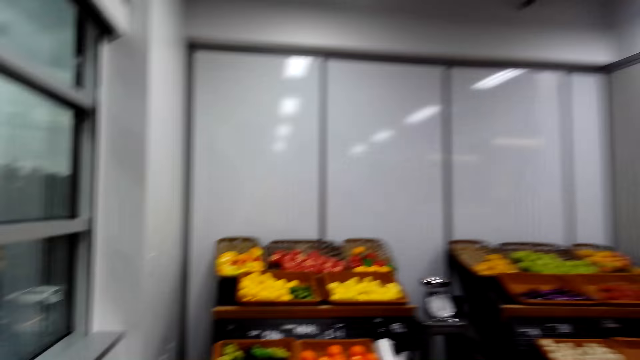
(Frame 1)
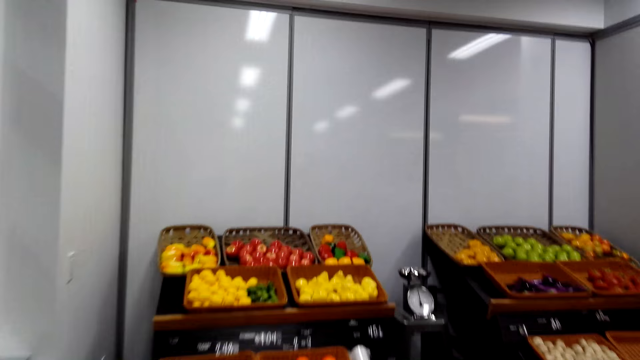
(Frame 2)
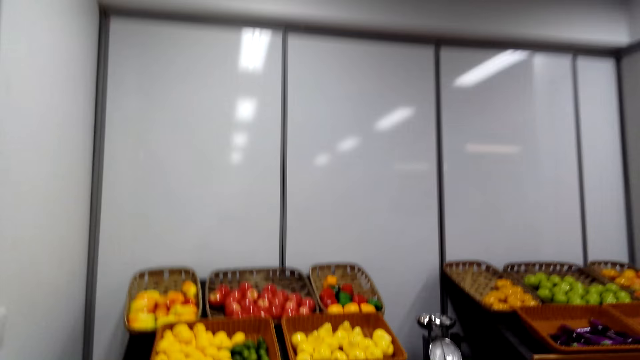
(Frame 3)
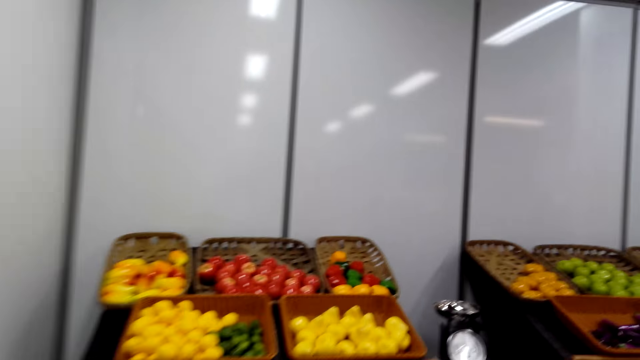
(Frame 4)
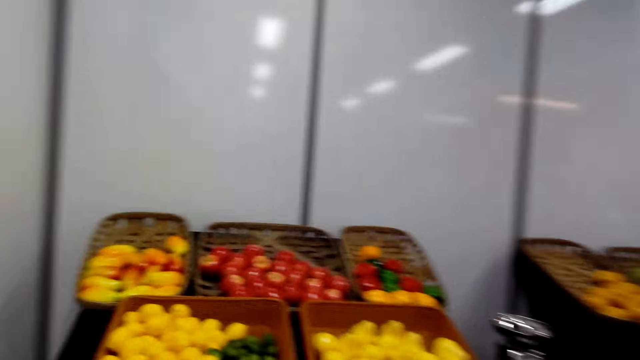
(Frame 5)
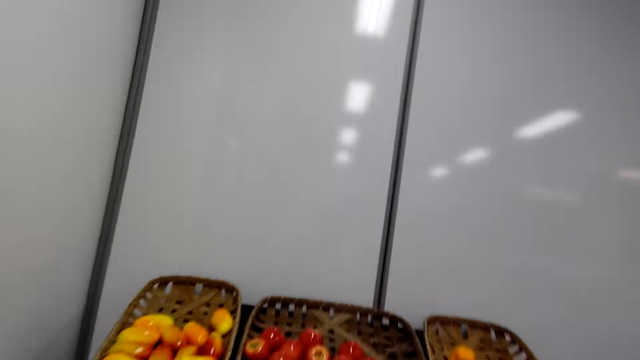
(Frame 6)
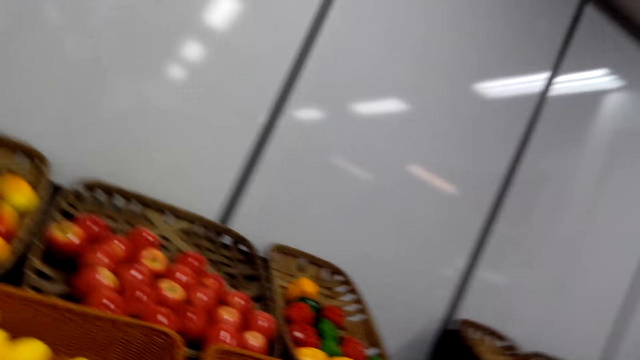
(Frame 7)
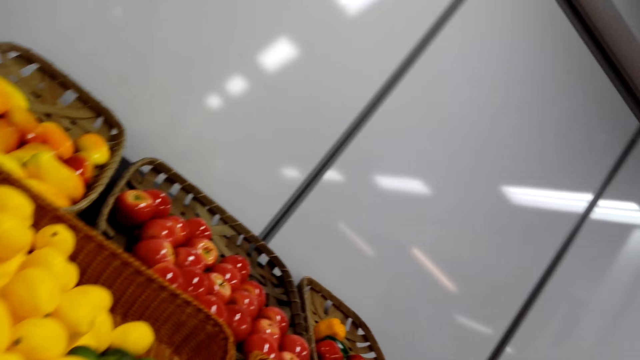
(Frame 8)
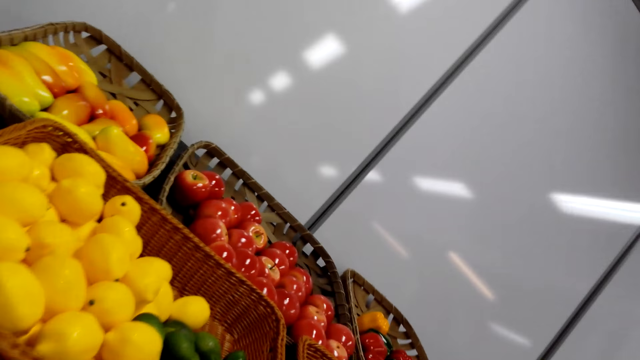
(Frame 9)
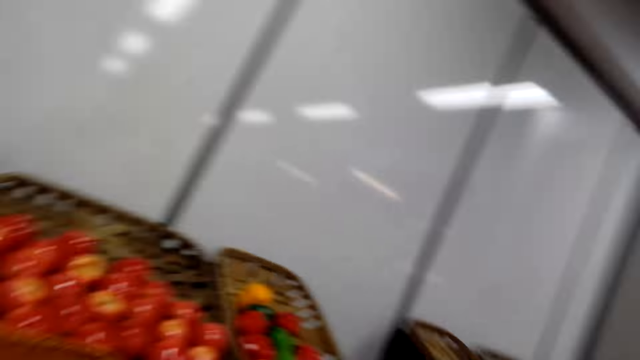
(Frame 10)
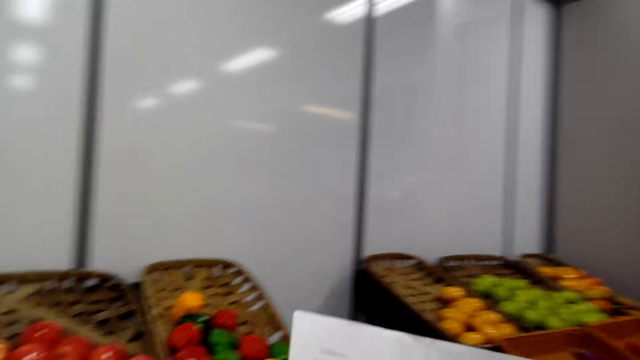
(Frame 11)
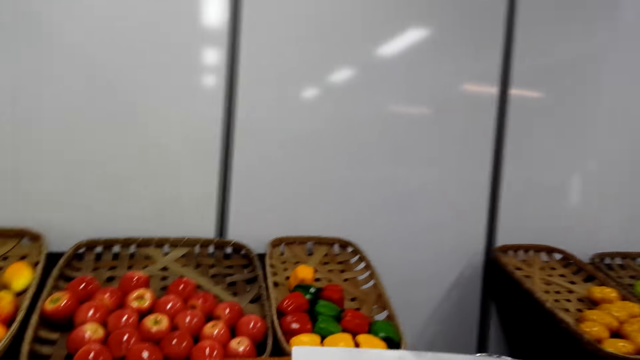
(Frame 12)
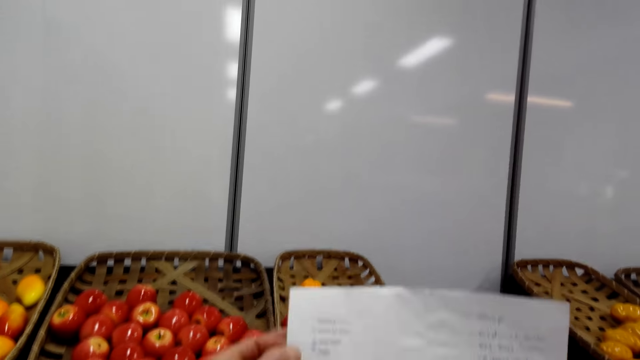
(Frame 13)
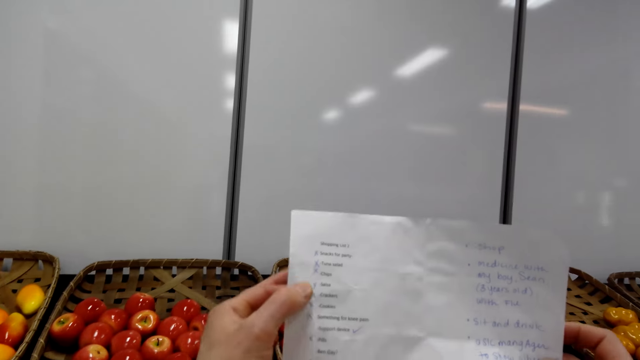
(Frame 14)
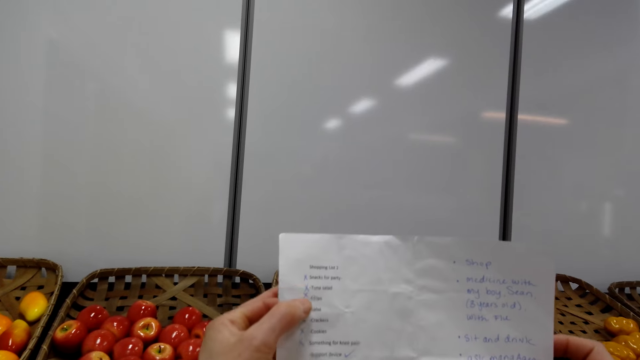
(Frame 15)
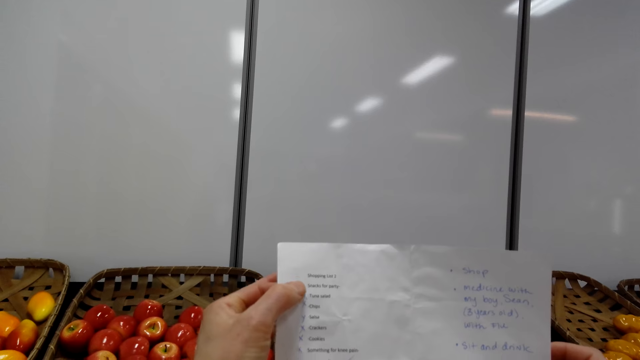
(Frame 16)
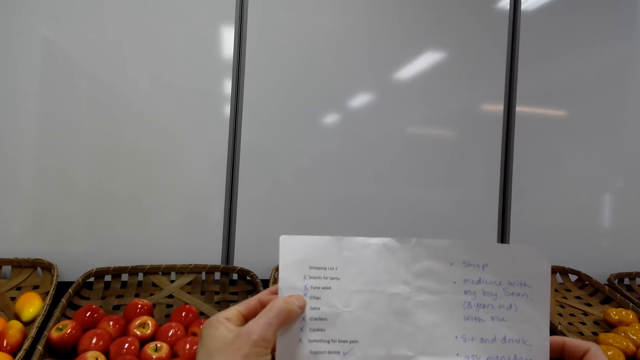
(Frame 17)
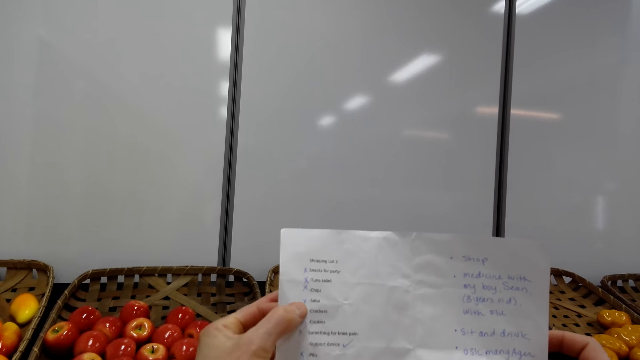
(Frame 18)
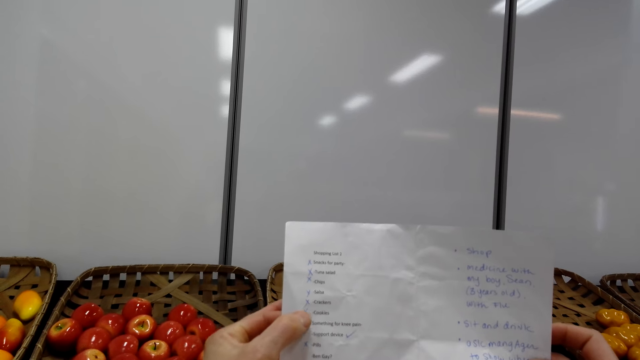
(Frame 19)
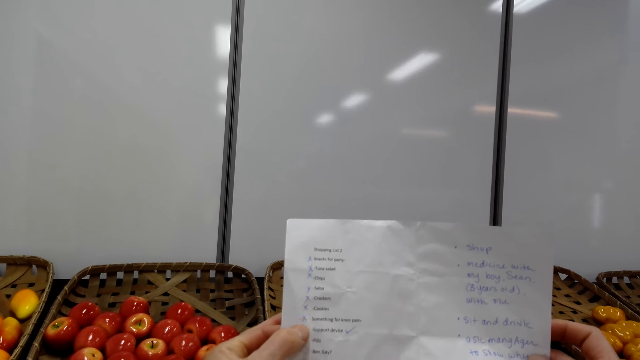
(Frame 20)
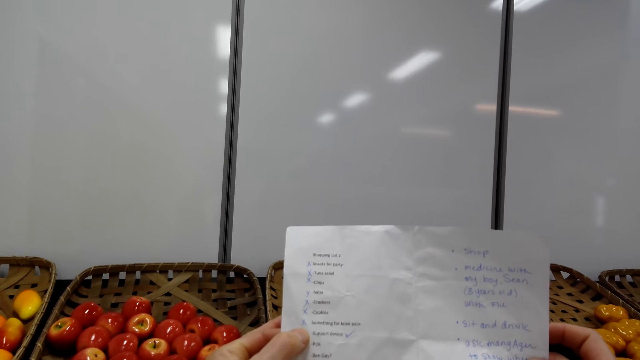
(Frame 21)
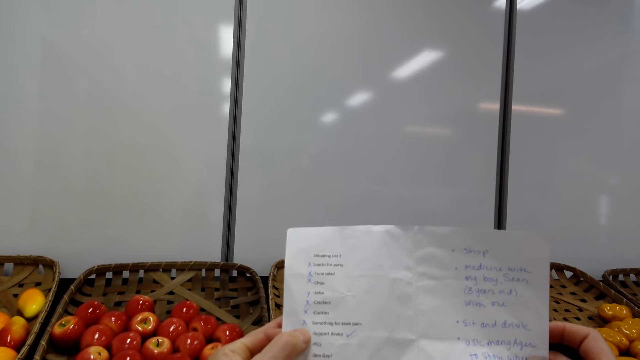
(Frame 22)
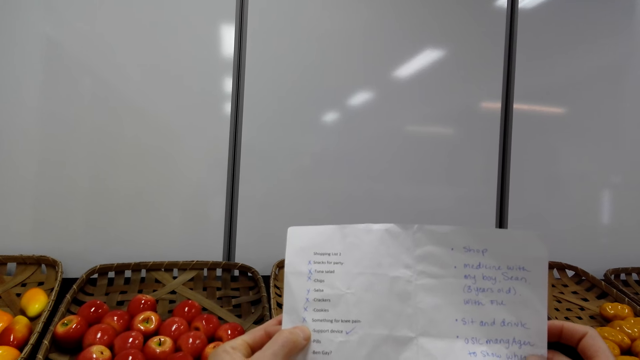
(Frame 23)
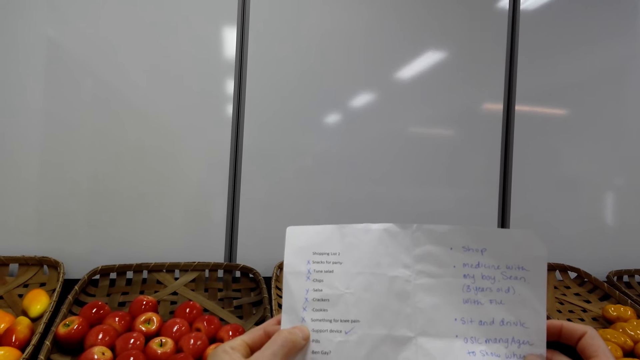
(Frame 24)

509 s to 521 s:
The camera wearer lifts the shopping list. They hold the shopping list and read on the shopping list.

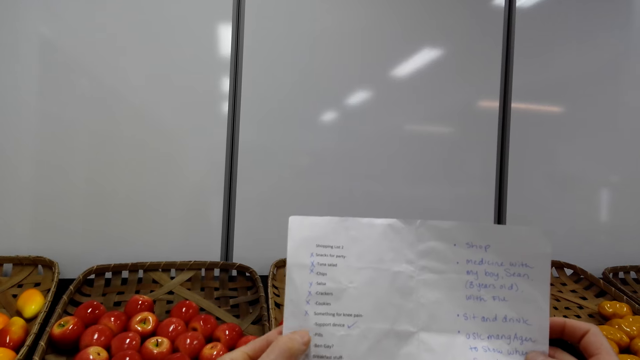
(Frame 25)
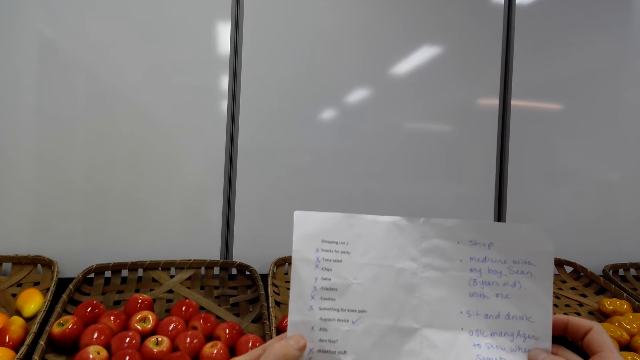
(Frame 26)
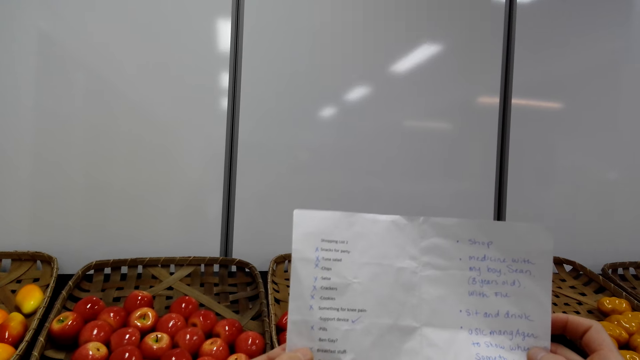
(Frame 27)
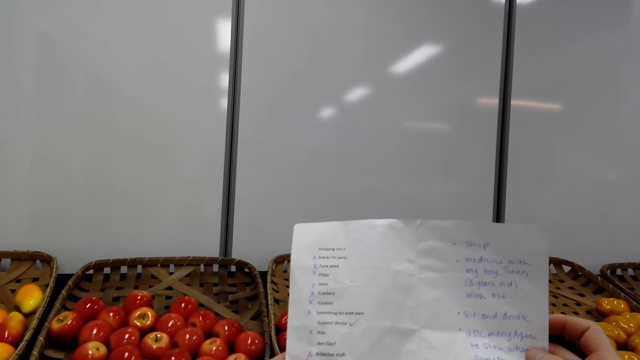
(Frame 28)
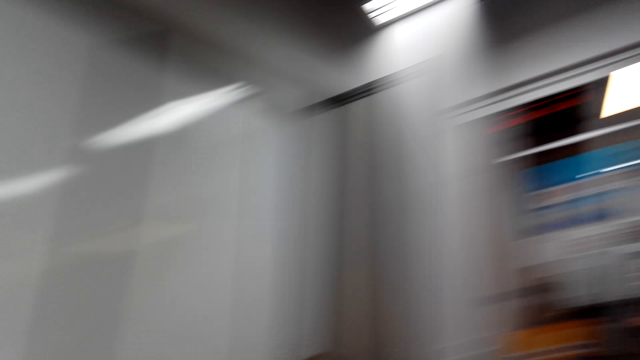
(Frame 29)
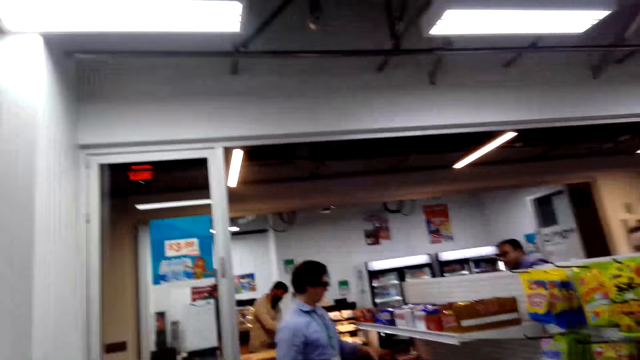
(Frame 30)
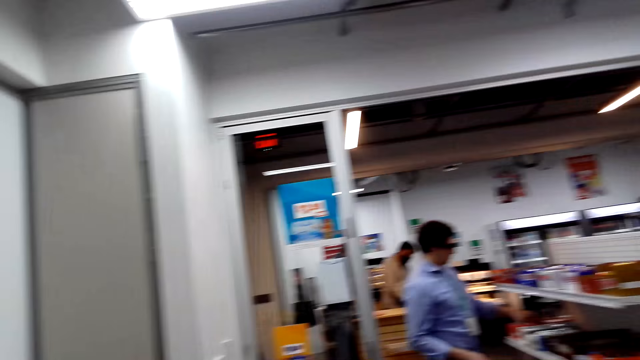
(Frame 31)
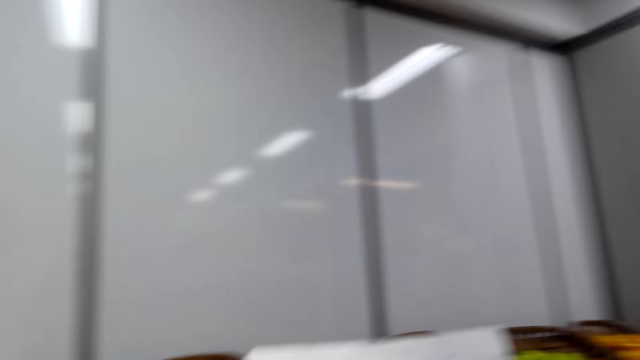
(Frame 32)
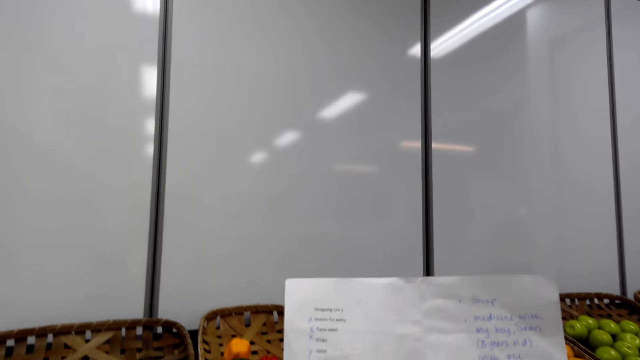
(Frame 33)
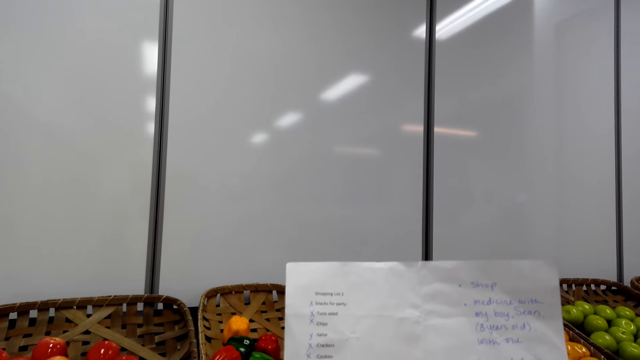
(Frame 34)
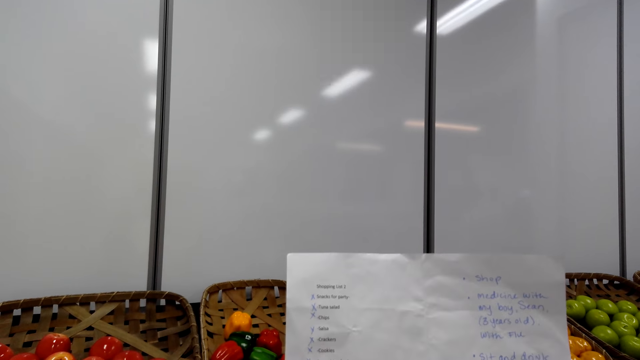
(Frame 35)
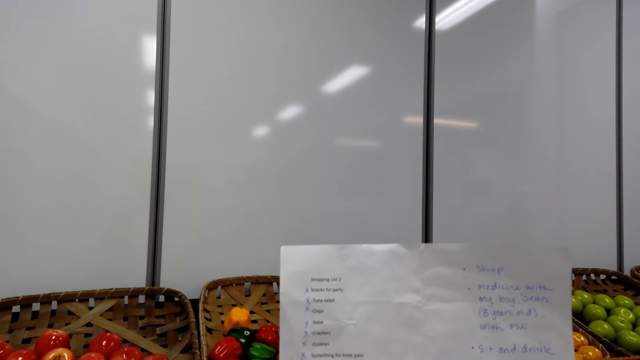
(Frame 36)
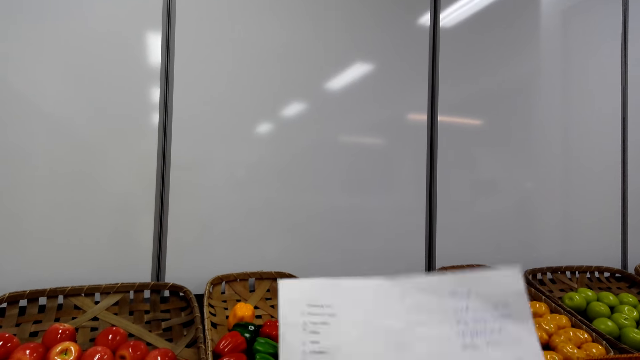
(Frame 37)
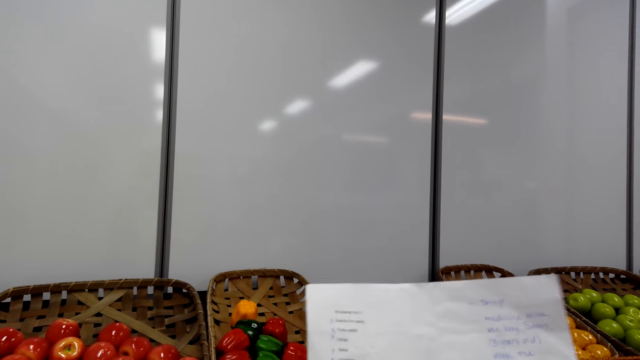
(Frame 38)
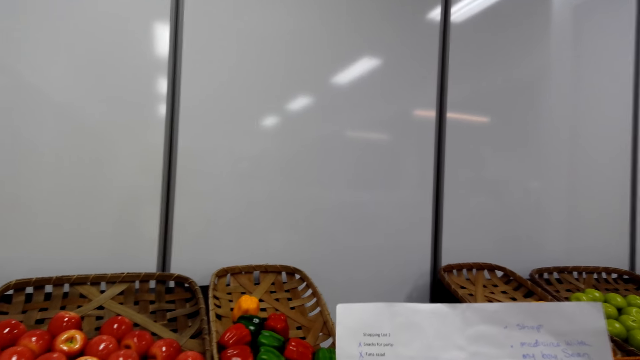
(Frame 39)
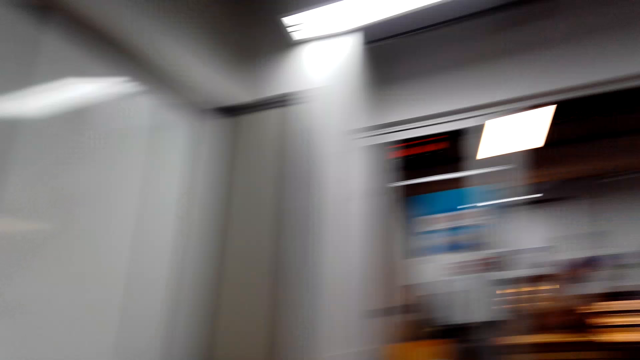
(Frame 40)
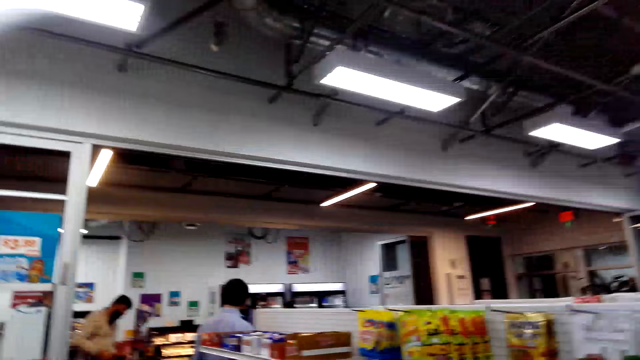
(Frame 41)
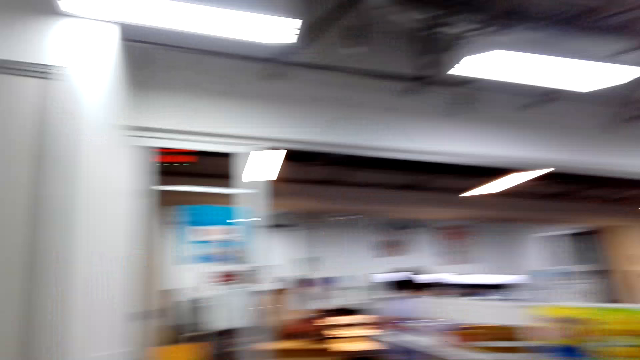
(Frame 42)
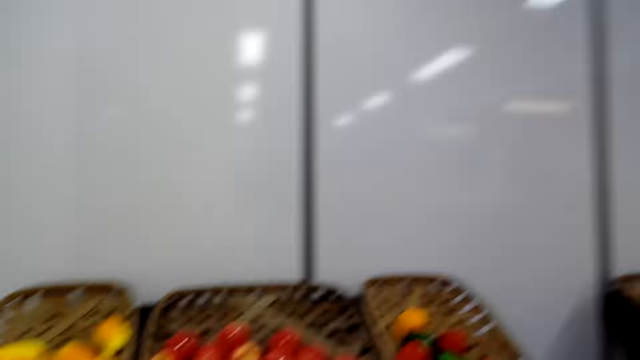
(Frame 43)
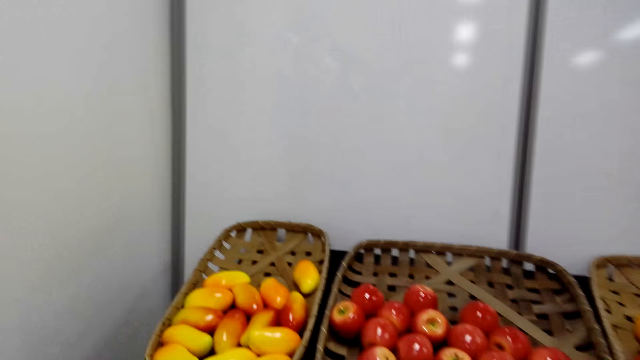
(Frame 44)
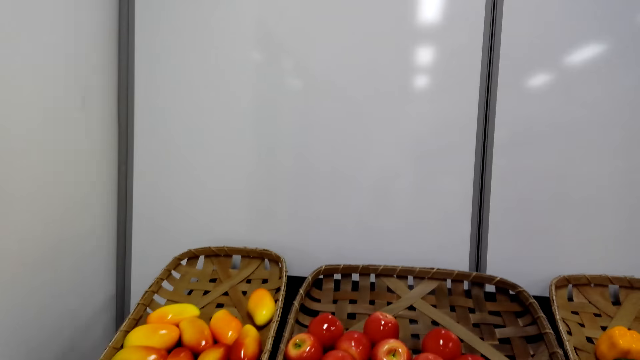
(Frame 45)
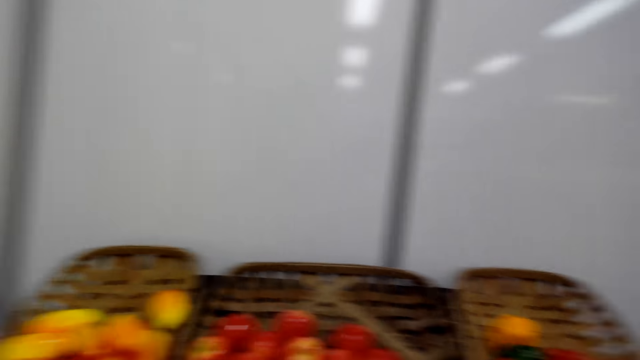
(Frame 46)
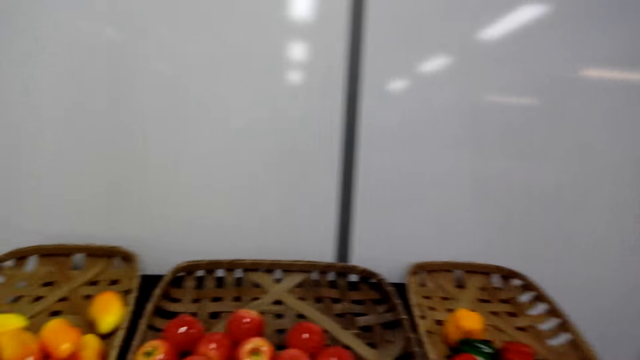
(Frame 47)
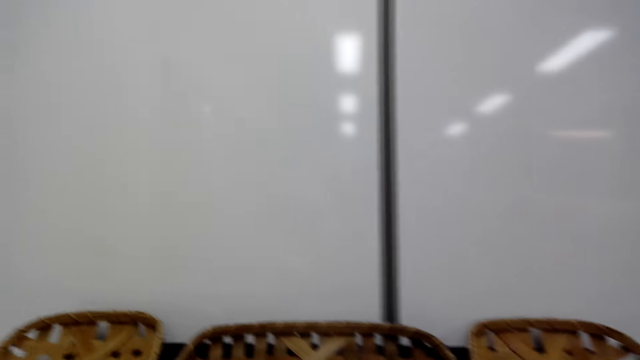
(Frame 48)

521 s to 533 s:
The camera wearer looks around. They hold the shopping list and read on the shopping list. They look around.
